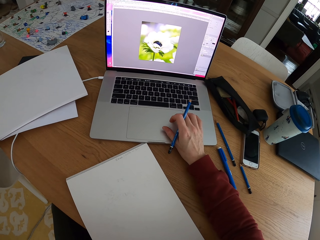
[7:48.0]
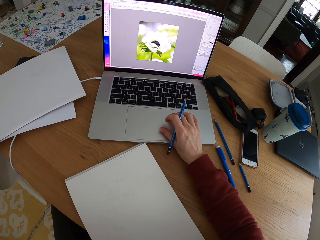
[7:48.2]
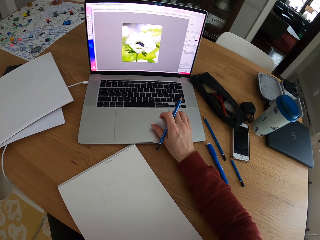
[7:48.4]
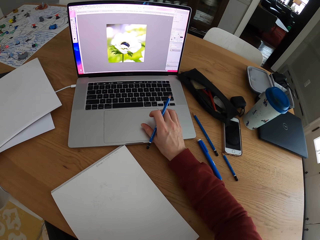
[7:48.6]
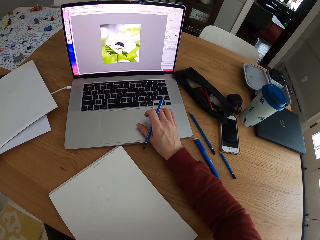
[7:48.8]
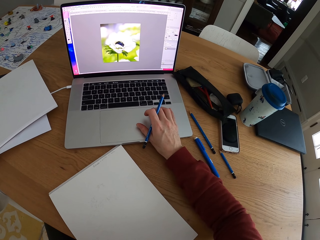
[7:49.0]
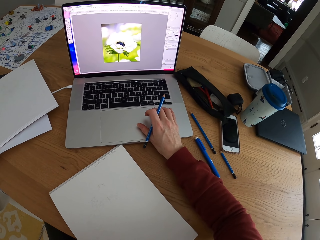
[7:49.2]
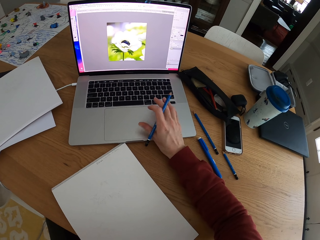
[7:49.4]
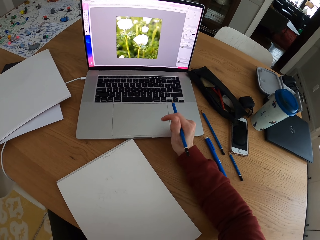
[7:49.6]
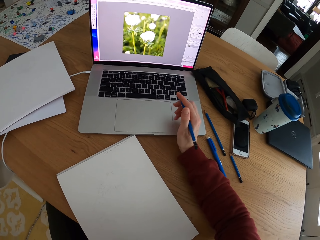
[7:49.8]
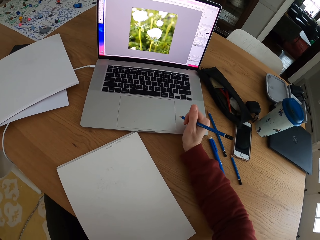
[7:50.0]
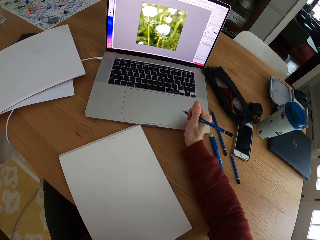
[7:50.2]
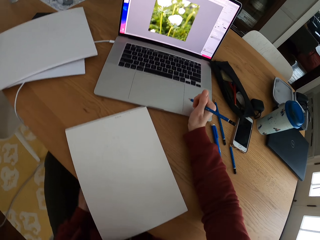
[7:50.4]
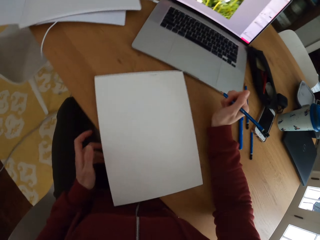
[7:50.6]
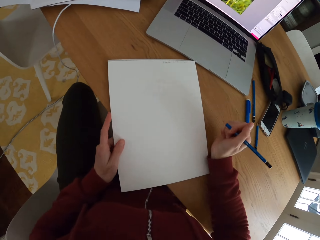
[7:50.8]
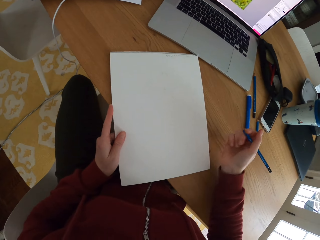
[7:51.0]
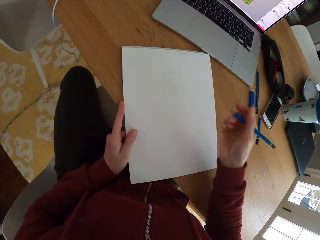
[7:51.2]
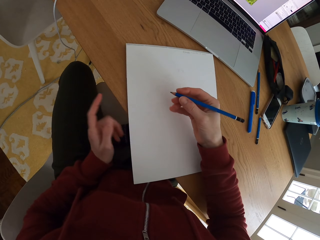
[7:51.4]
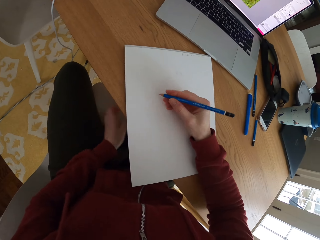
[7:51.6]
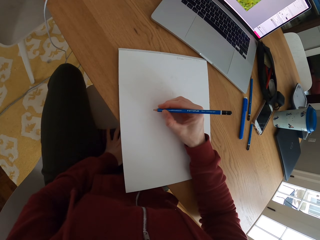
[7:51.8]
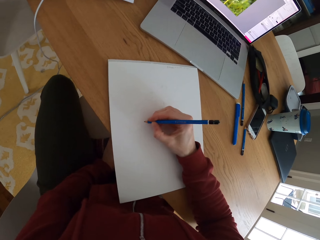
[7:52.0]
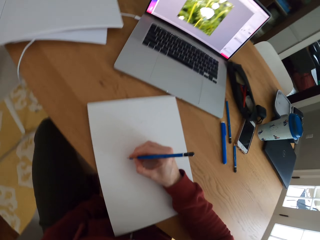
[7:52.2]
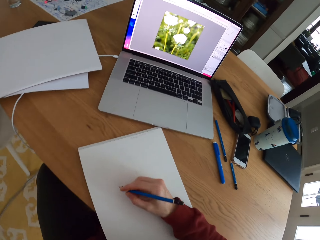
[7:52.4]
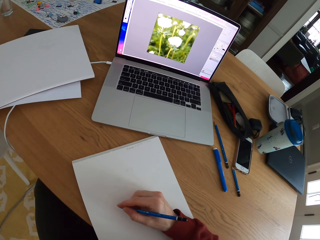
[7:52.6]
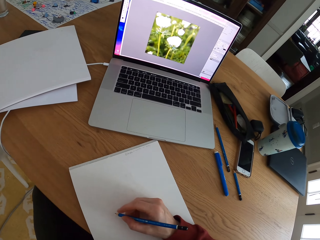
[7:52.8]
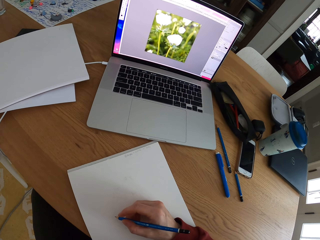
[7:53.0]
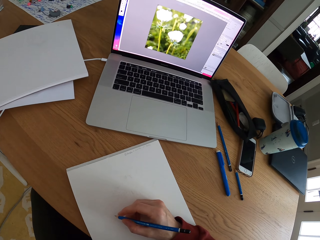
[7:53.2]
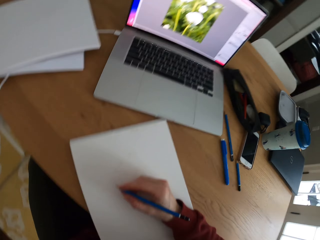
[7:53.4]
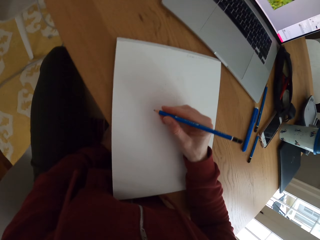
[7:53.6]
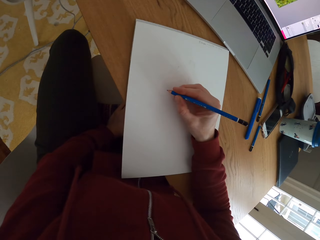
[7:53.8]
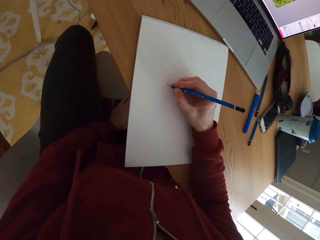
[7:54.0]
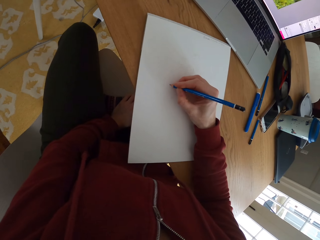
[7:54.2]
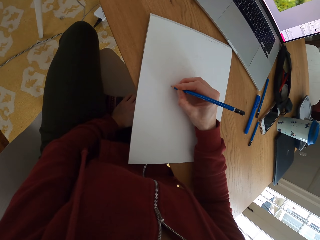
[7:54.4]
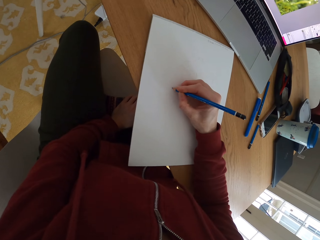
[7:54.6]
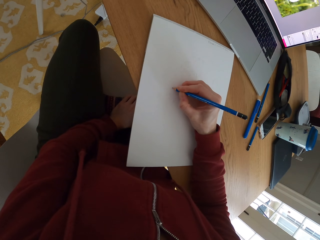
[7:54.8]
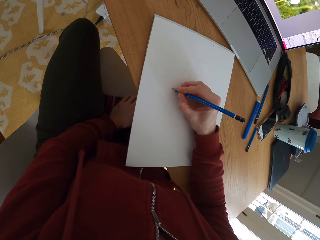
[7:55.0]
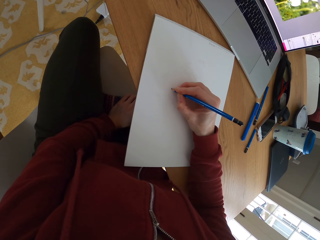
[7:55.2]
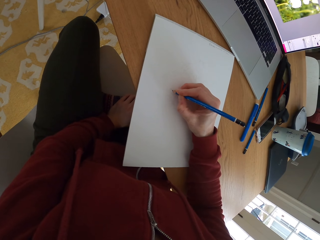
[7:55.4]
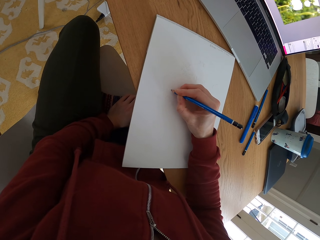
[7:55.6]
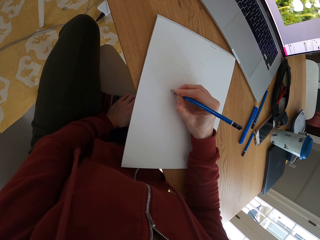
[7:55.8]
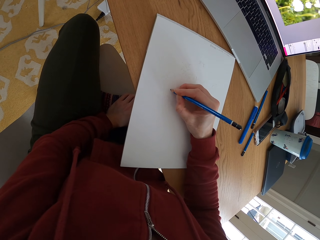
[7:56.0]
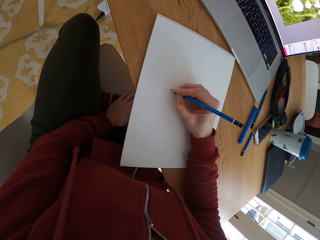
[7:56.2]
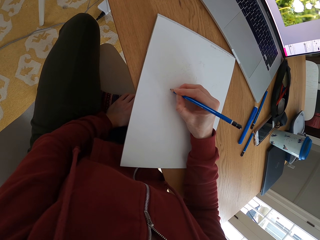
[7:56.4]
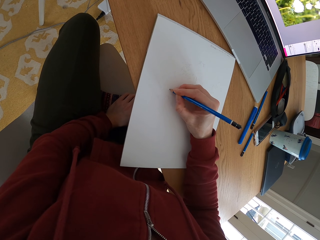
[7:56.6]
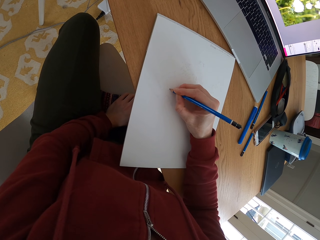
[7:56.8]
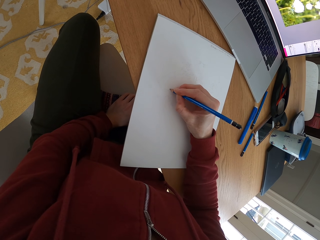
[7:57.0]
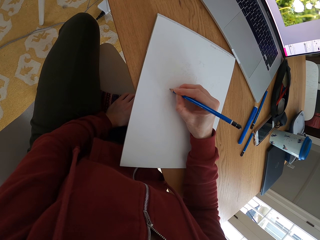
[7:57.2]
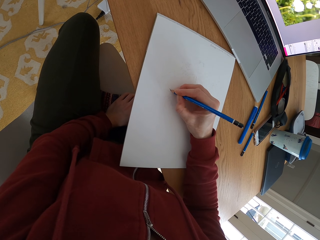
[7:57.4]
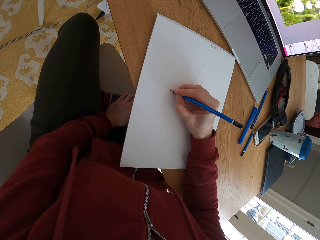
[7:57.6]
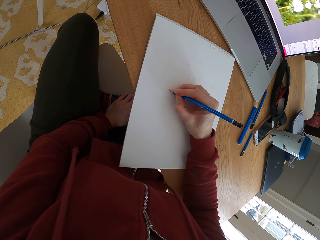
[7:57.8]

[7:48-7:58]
The camera wearer stares at the laptop. They move the drawing book. They place a hand on the drawing book. They hold a paper with one hand. They stare at the laptop. They draw a sketch with a pencil on the piece of paper.

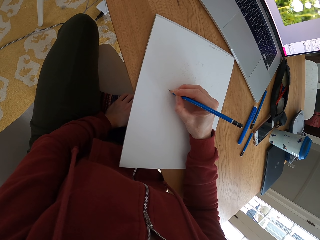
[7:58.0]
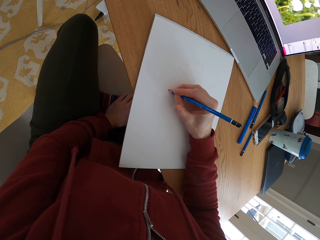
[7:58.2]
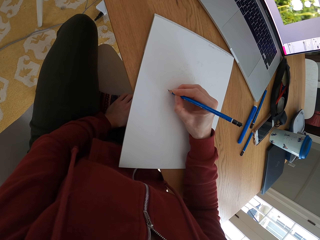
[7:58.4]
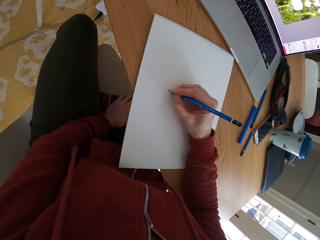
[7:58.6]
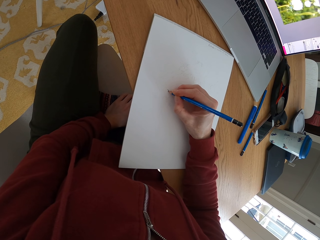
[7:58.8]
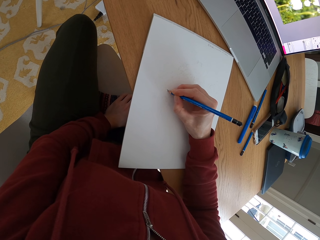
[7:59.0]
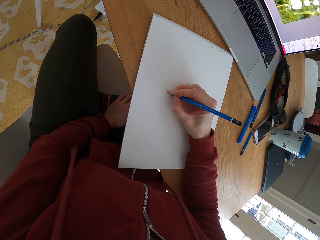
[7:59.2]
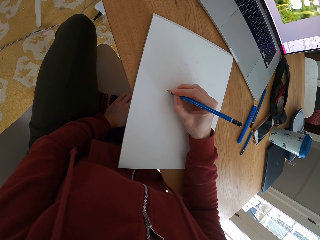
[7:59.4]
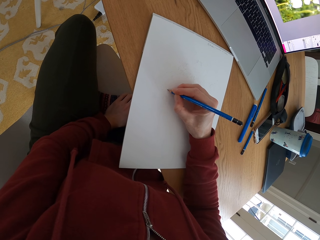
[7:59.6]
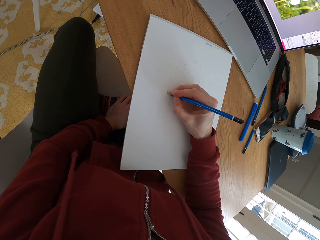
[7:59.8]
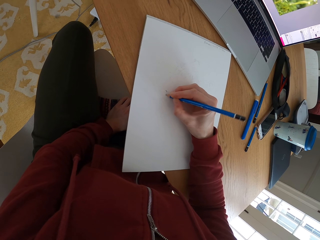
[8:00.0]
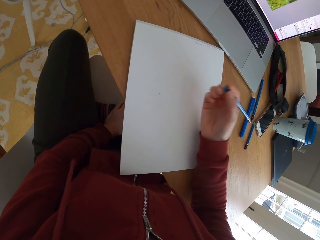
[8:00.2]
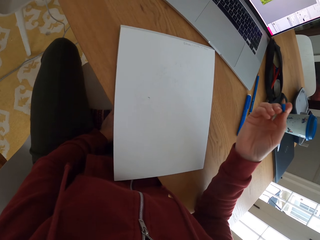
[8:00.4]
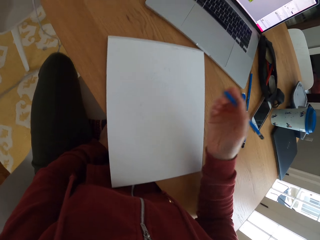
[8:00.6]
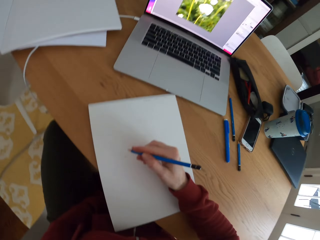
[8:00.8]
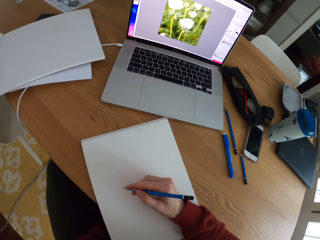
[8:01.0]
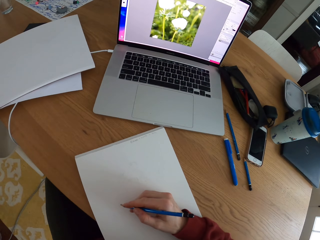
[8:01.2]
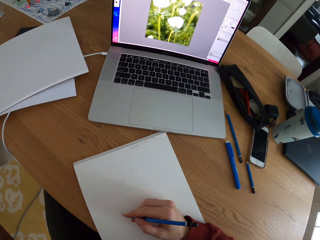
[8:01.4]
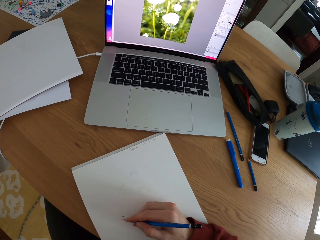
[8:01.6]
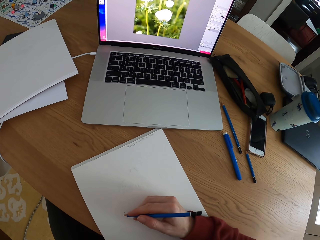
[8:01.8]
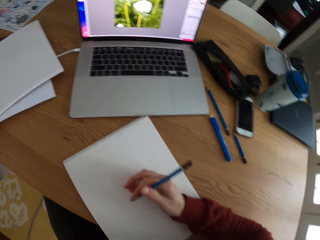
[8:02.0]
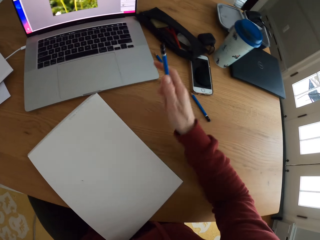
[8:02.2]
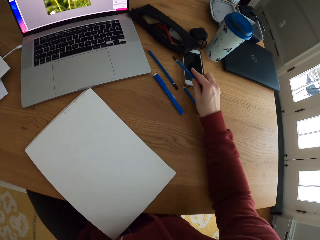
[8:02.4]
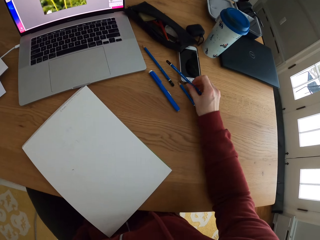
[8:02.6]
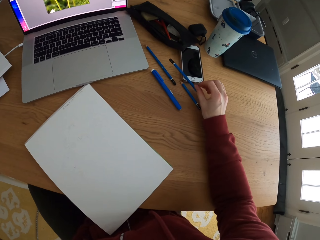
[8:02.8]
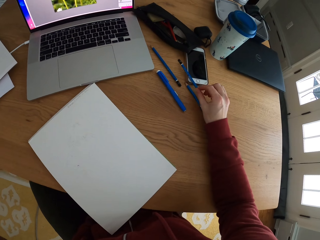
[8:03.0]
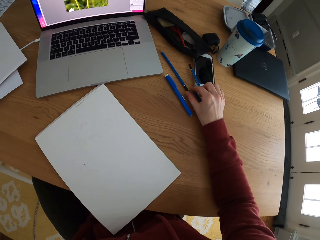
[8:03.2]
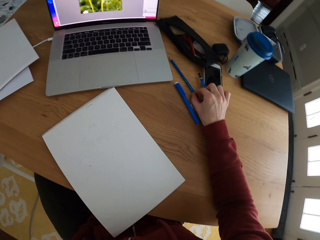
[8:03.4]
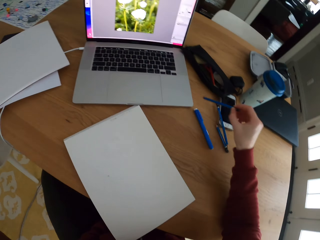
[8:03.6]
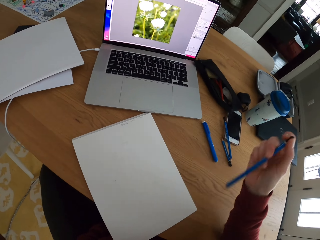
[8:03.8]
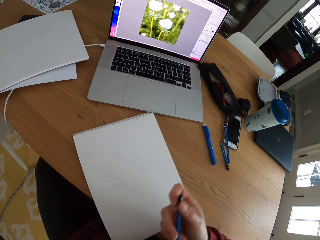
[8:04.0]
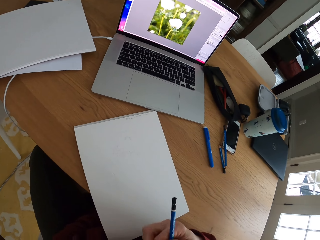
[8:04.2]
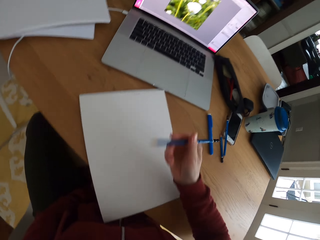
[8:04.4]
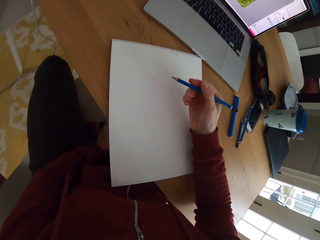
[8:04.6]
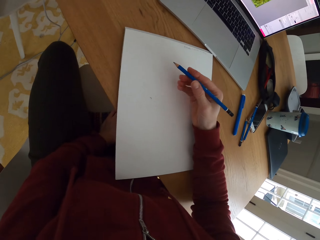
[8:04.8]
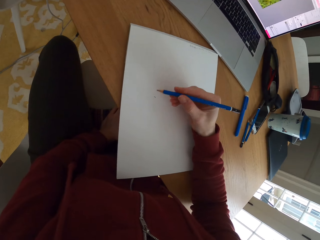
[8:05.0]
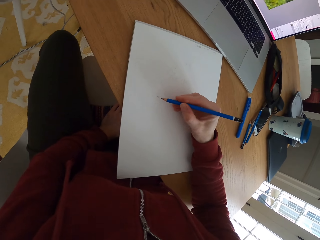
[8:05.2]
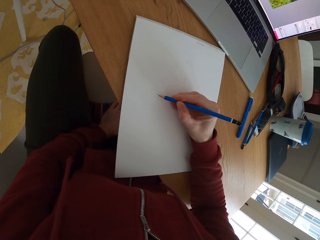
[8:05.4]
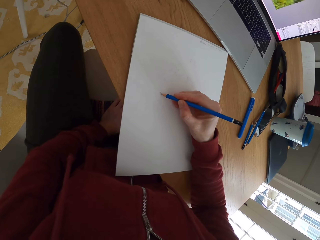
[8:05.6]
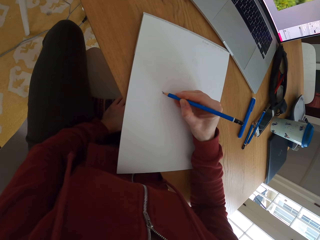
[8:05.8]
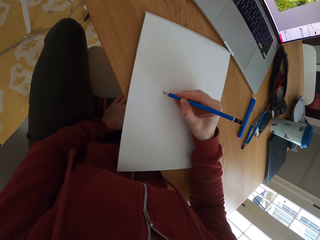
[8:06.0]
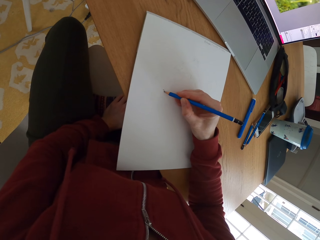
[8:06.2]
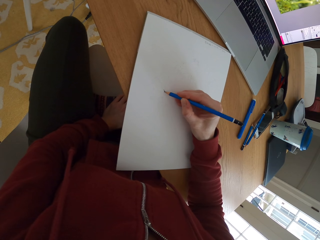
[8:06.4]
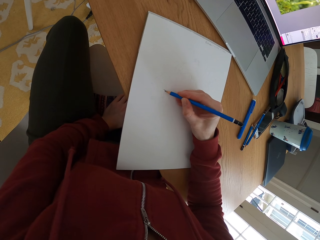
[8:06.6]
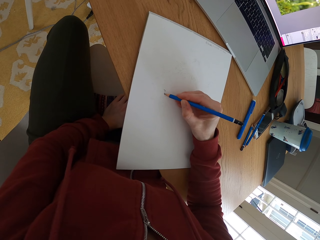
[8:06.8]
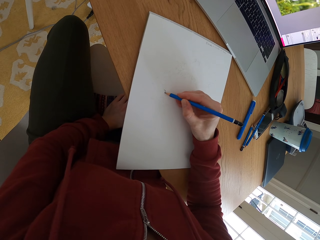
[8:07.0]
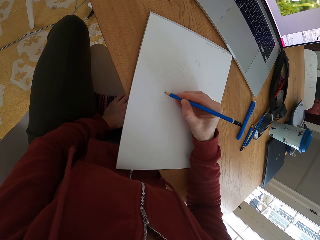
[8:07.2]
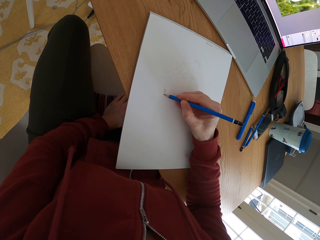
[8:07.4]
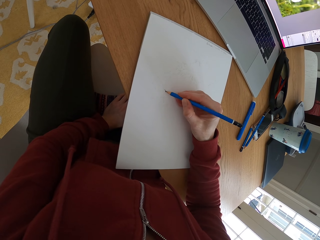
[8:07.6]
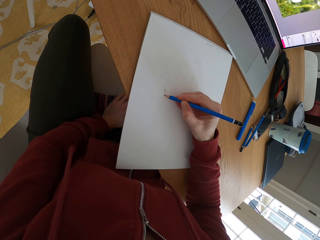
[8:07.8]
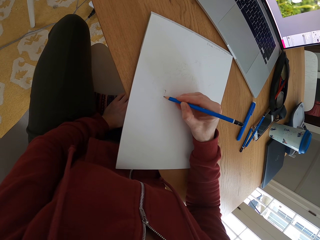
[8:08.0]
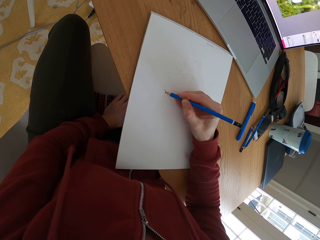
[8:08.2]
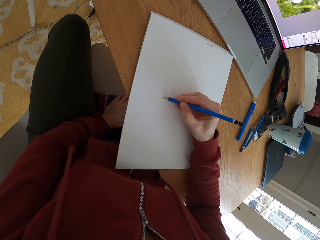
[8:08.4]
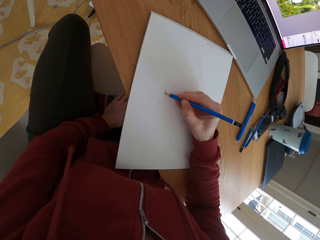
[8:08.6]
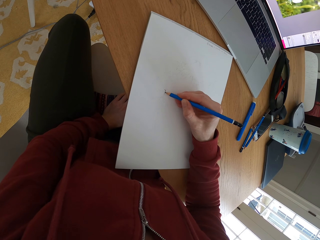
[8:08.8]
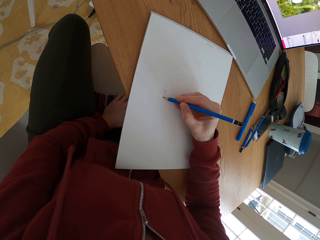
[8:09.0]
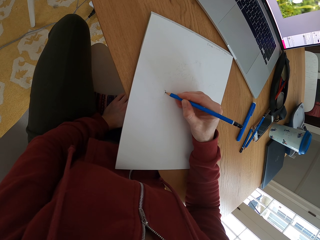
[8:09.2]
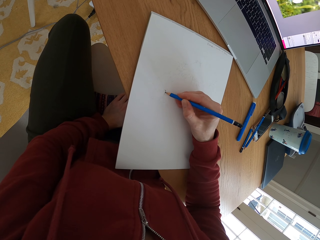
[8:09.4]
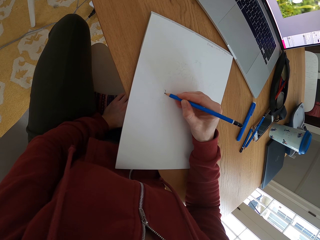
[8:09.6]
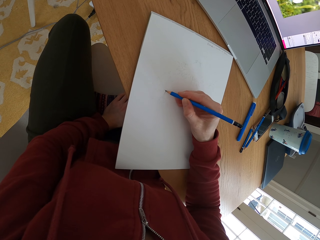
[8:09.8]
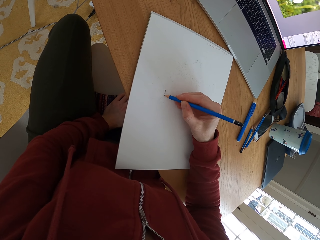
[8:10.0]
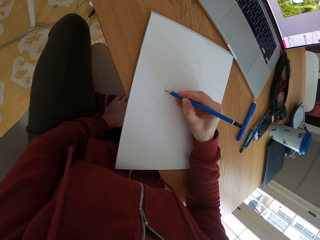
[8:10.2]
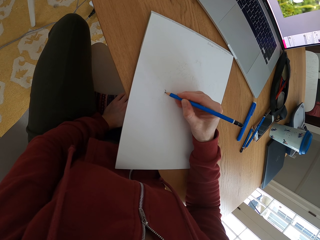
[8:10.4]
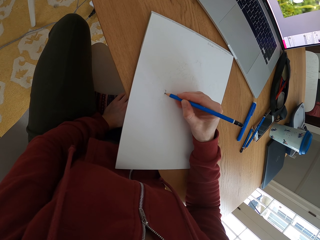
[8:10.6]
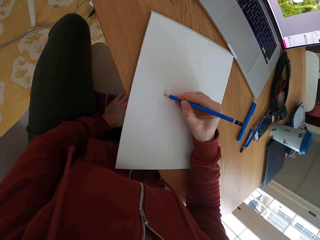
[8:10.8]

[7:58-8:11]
The camera wearer lifts the hand holding the pencil. They stare at the laptop. They draw something on a piece of paper. They put the pencil down on the table. They pick the pencil from the table. They draw a sketch with the pencil on the piece of paper.
